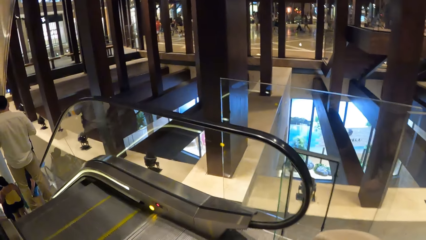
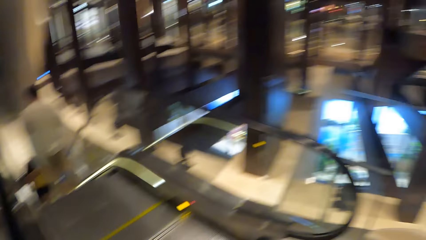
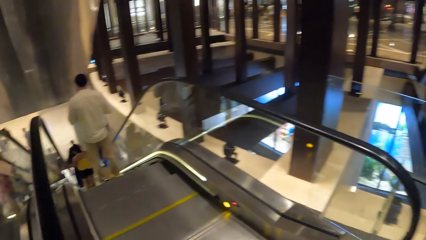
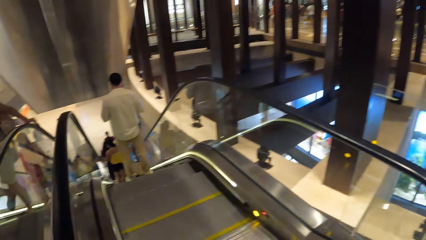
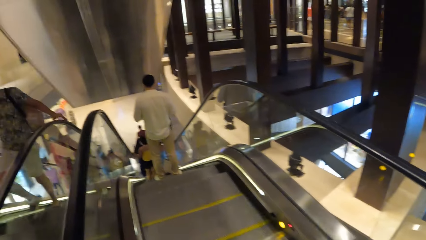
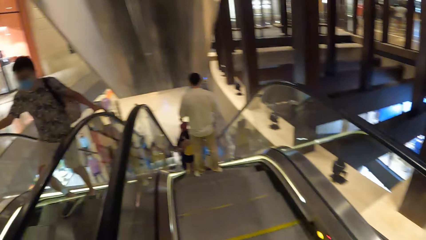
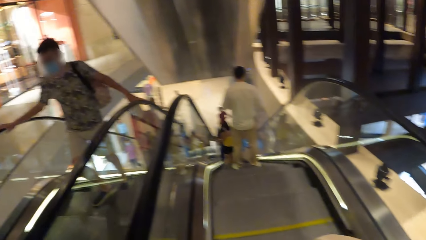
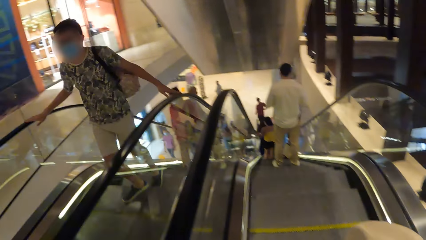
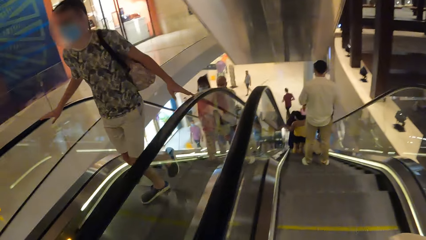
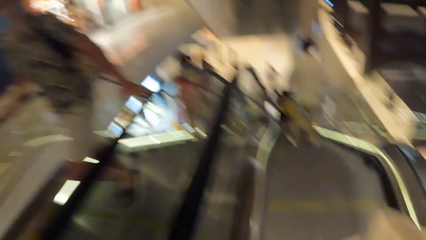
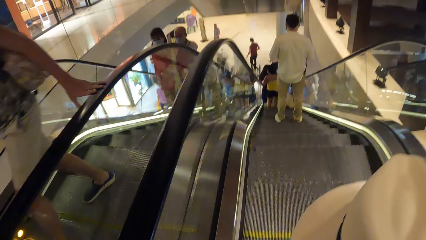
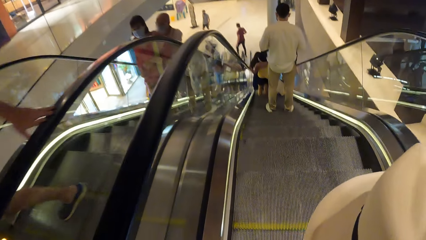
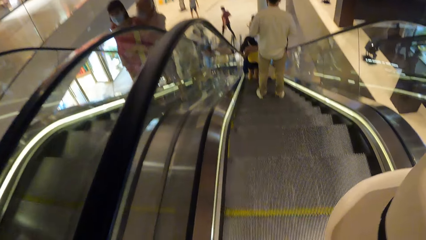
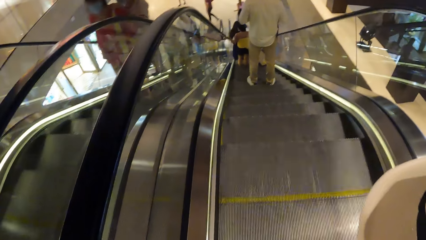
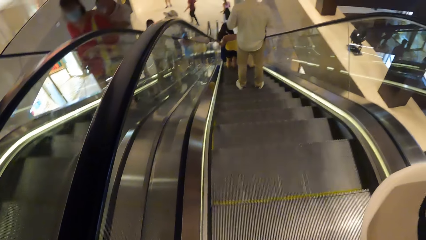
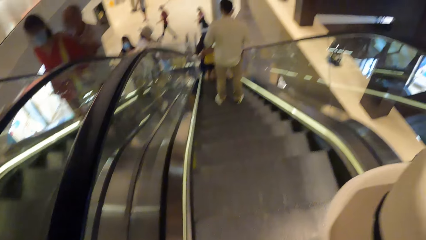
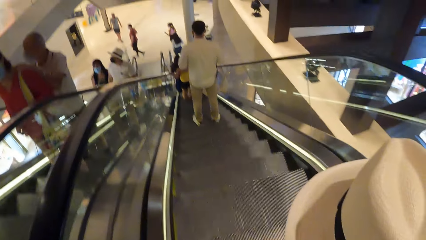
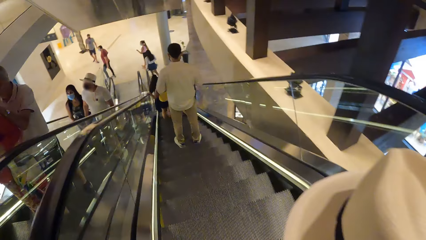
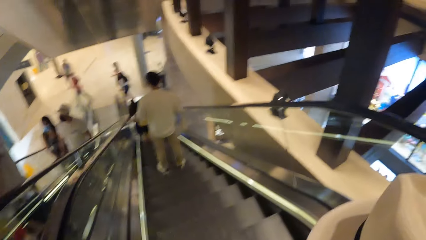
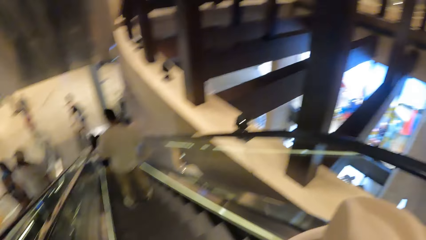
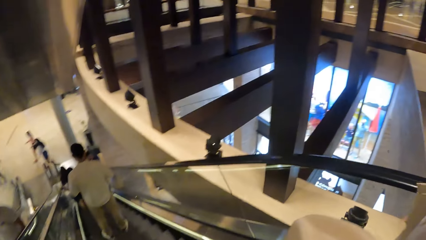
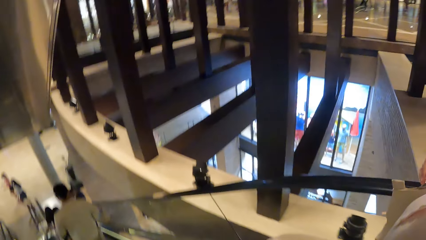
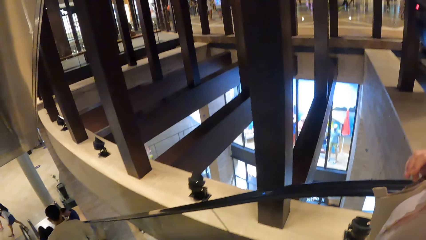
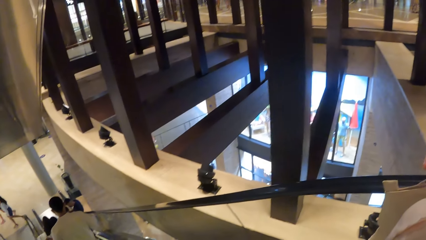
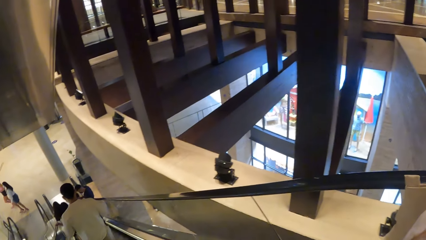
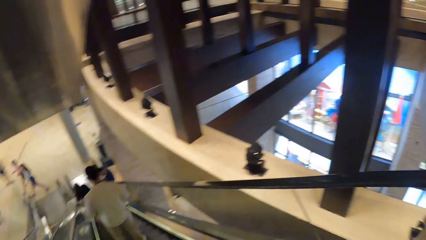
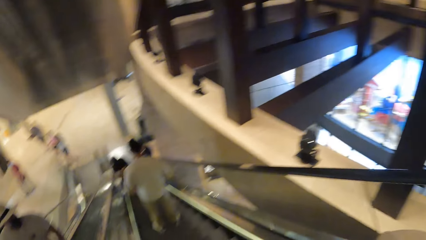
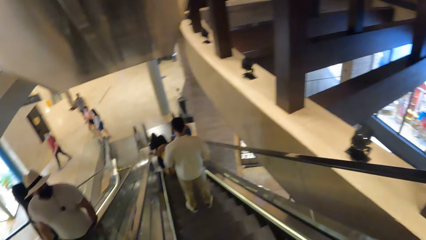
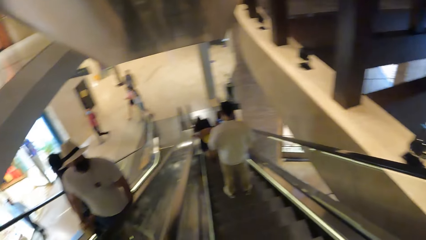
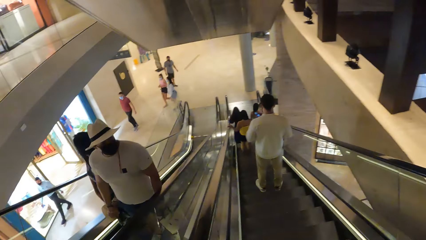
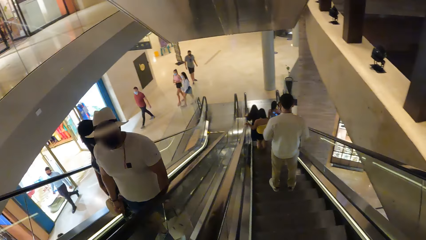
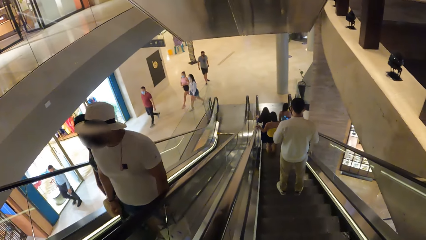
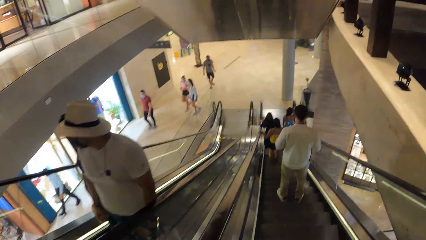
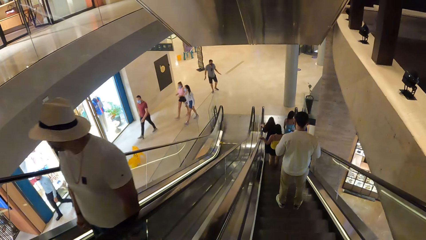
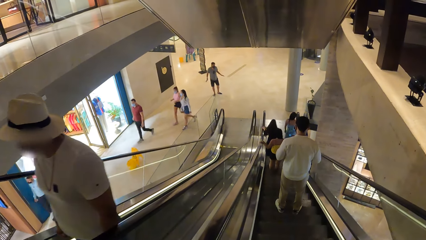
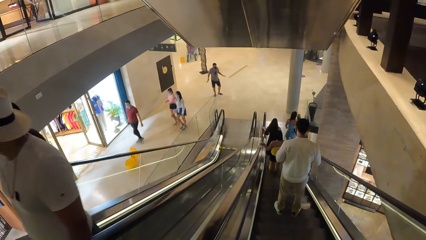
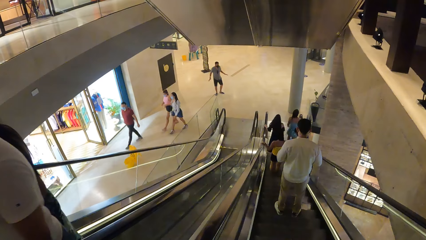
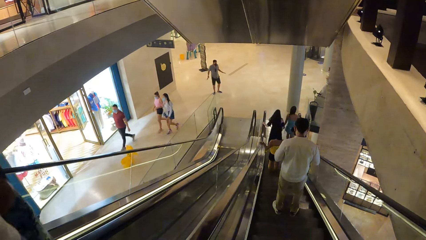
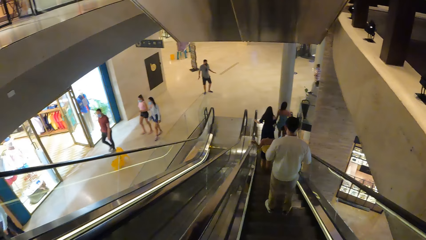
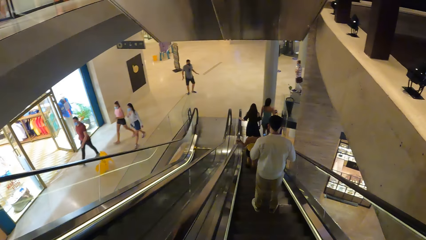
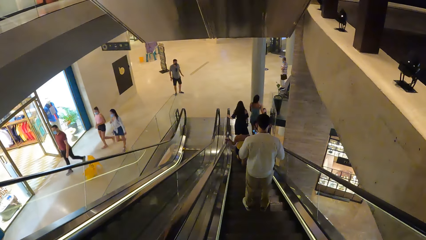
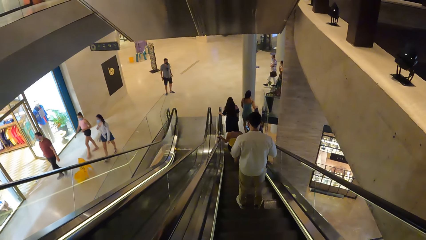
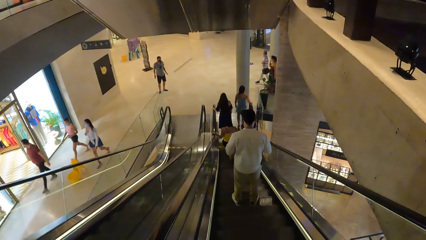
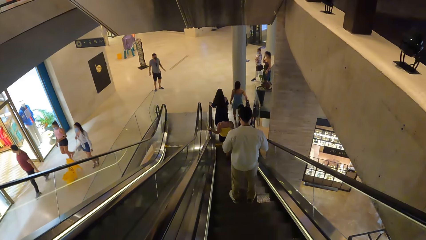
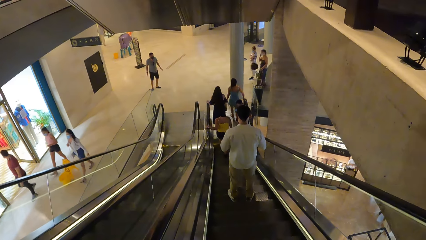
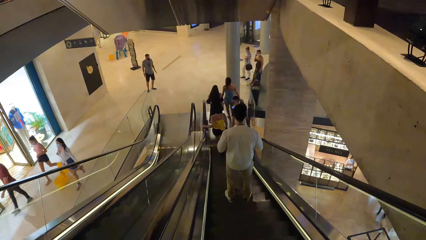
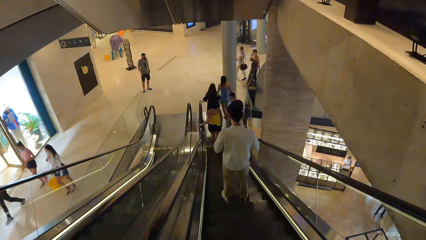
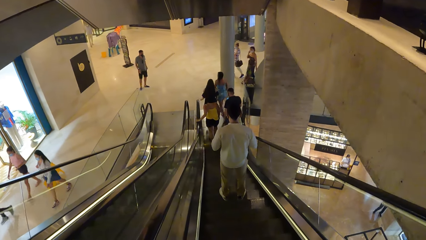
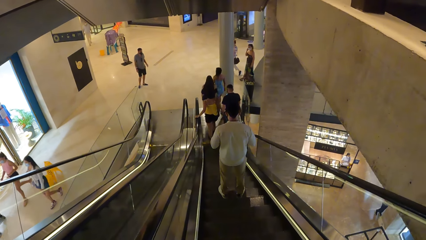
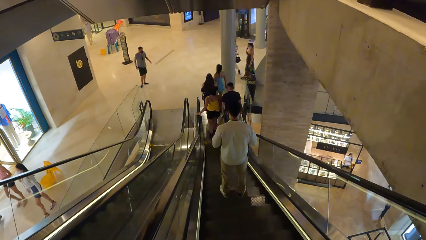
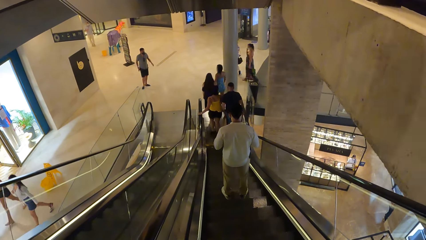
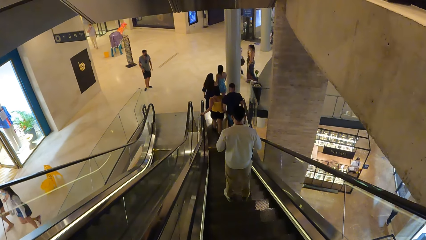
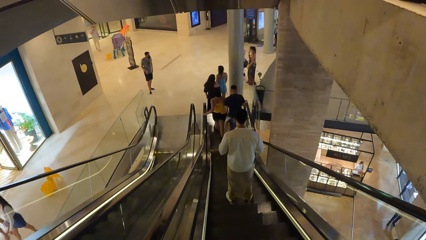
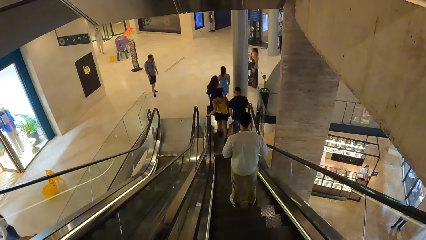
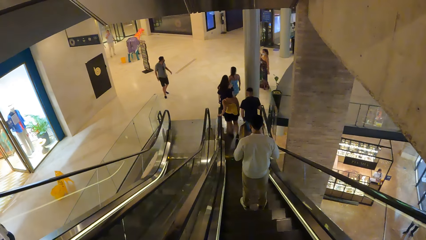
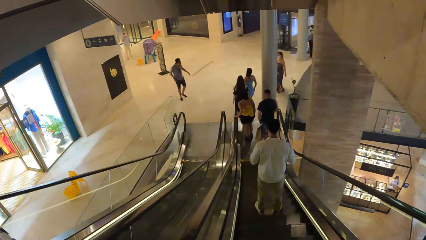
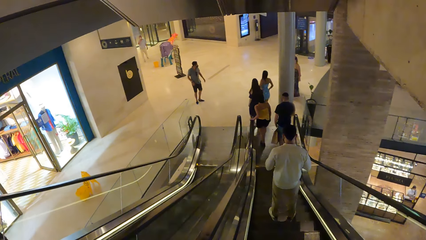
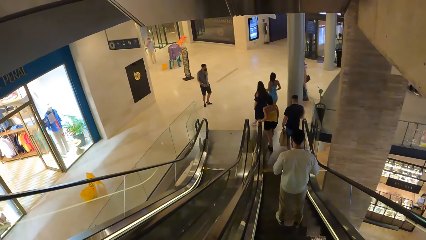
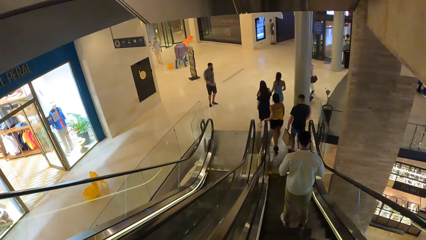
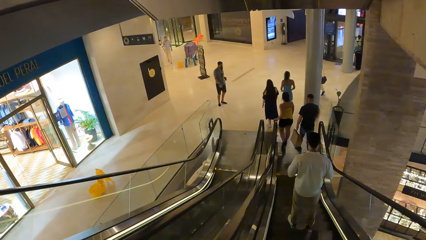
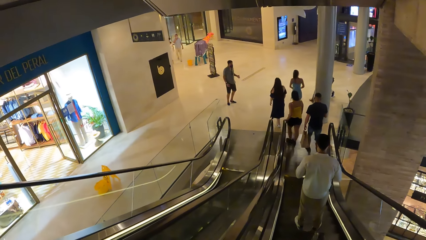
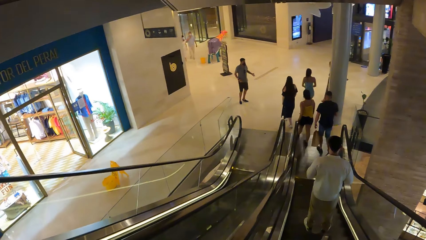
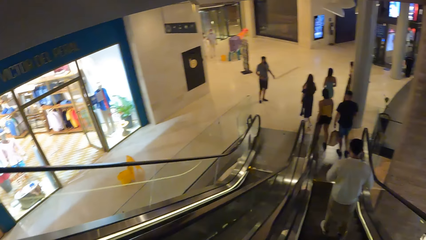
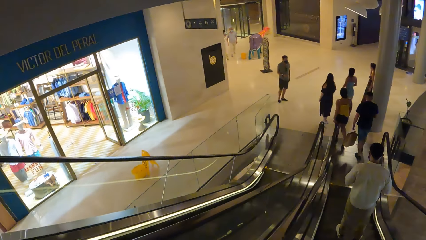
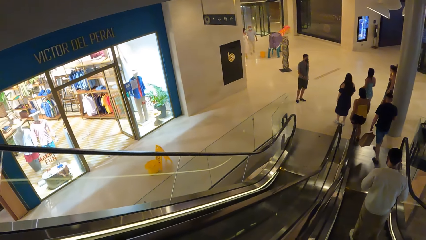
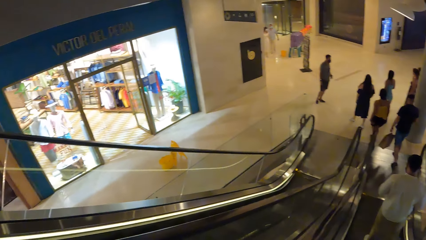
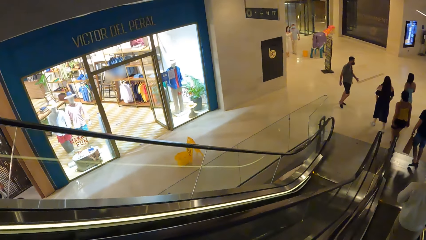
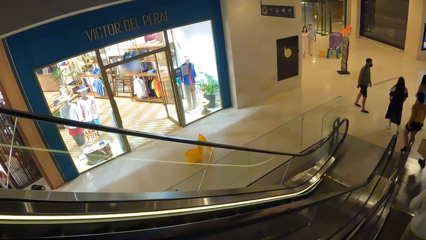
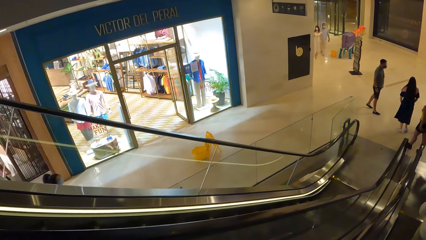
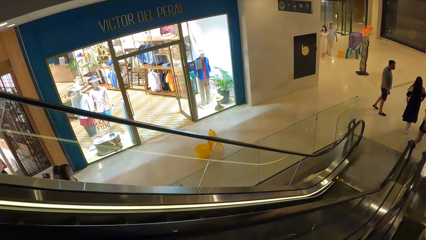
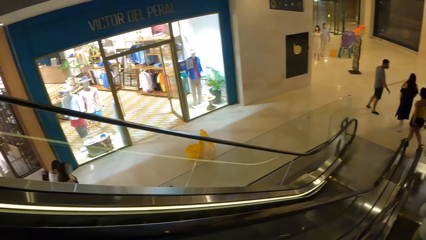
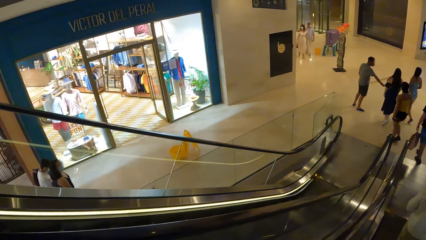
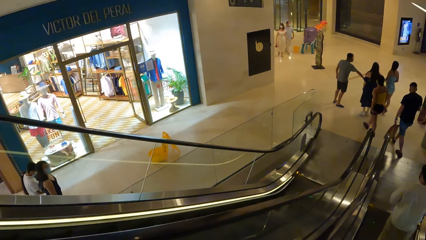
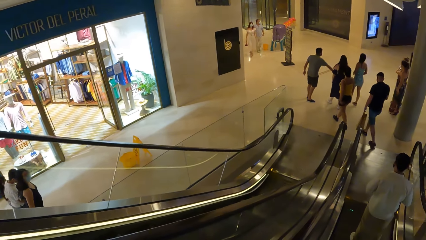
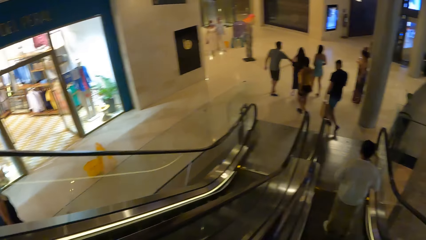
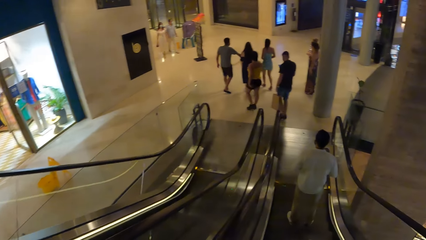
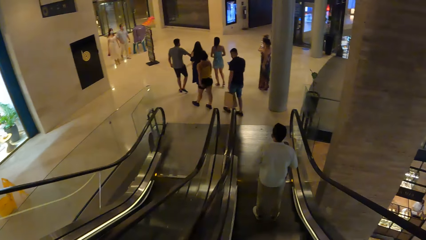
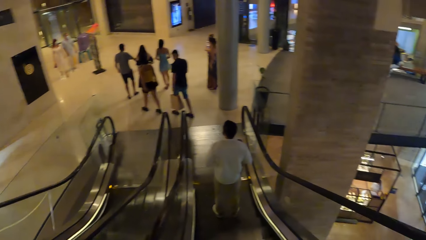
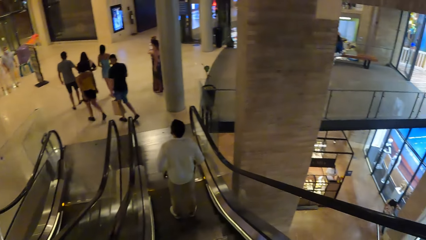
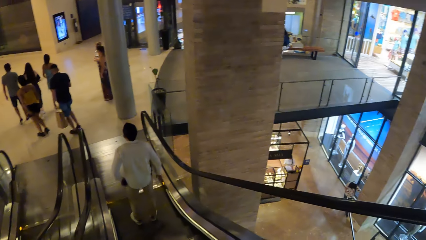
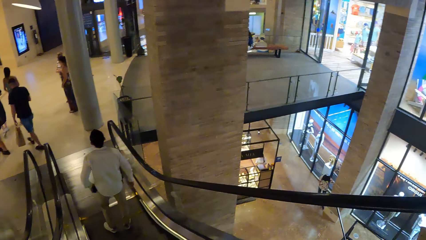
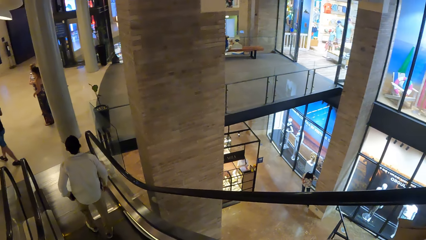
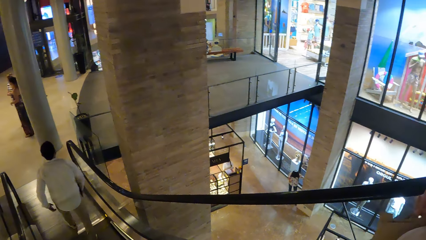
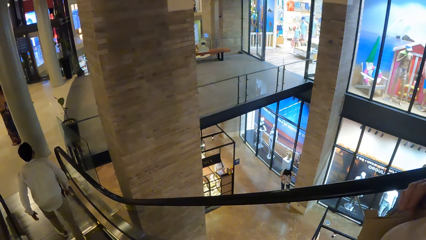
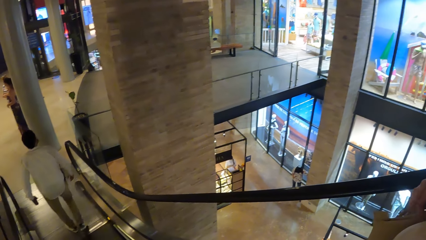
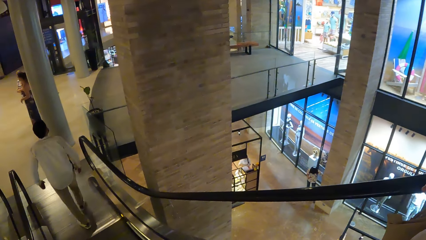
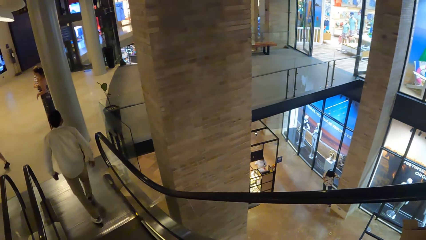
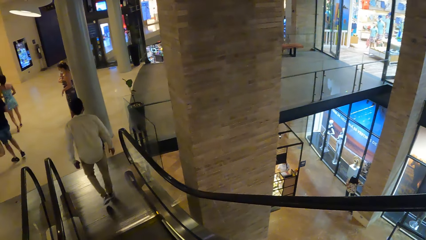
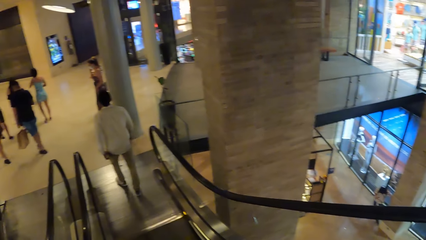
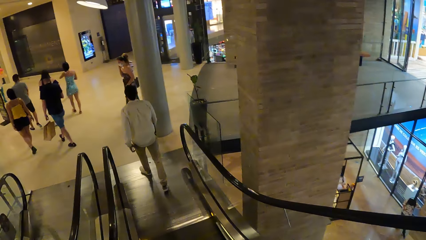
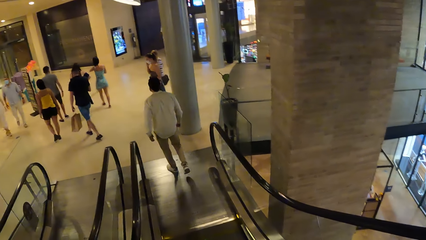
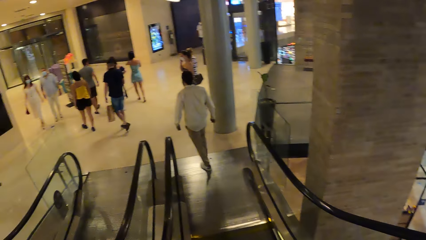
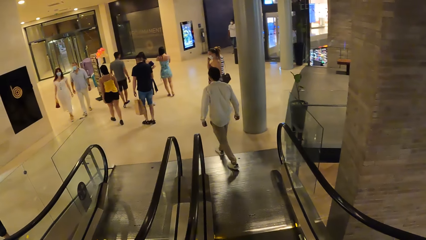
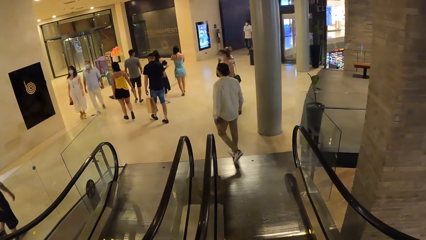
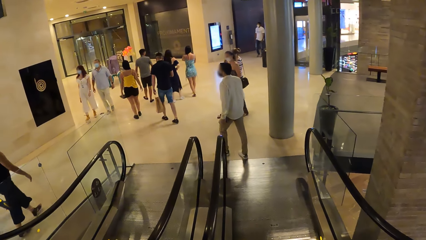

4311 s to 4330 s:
The camera wearer goes down an escalator. They look around. They look around again.
